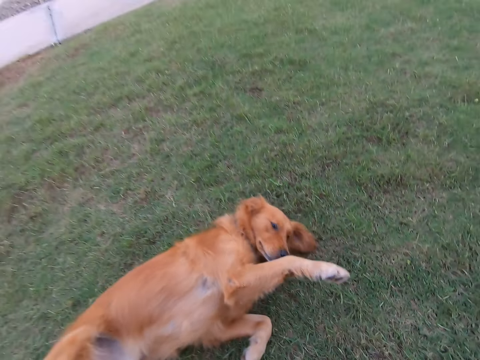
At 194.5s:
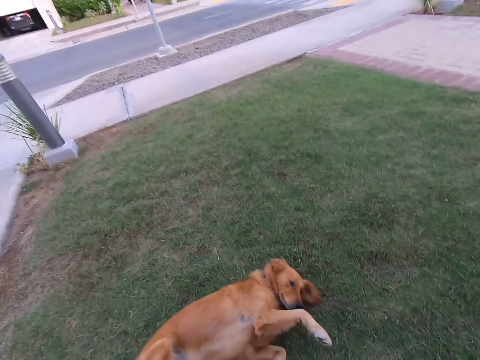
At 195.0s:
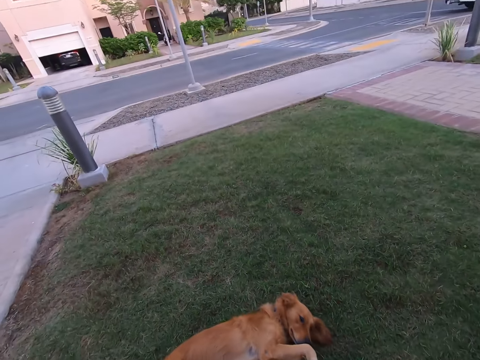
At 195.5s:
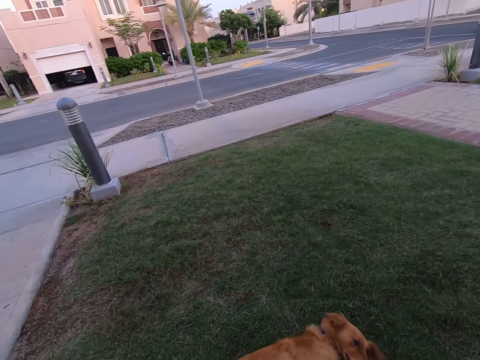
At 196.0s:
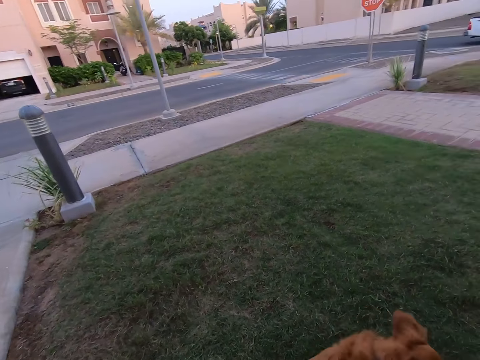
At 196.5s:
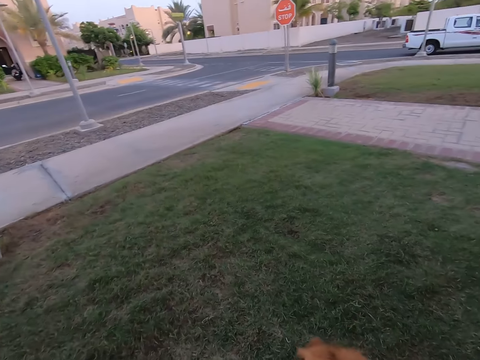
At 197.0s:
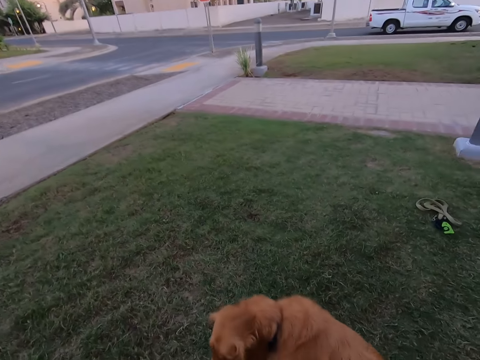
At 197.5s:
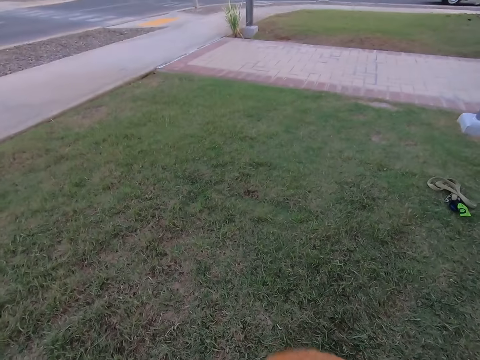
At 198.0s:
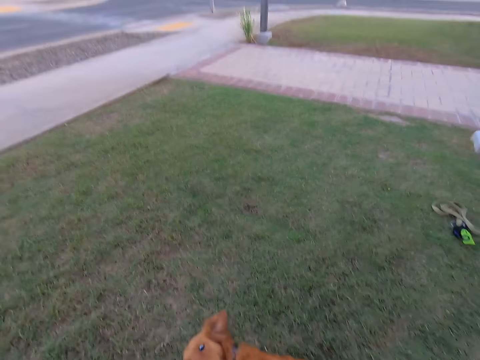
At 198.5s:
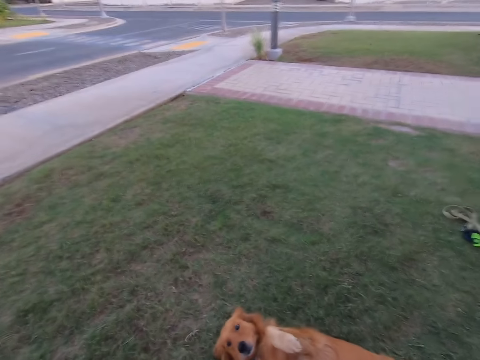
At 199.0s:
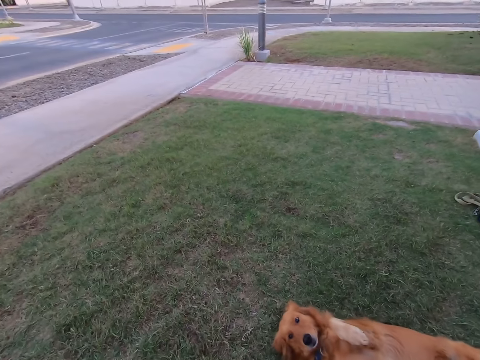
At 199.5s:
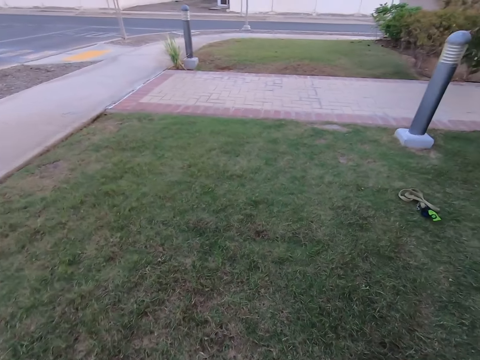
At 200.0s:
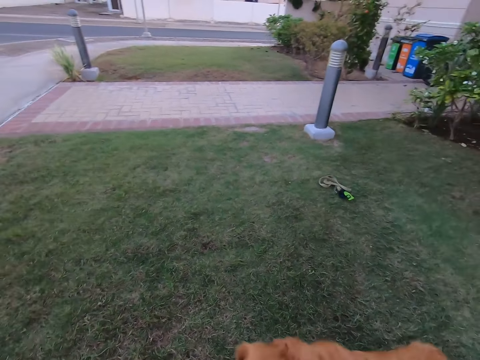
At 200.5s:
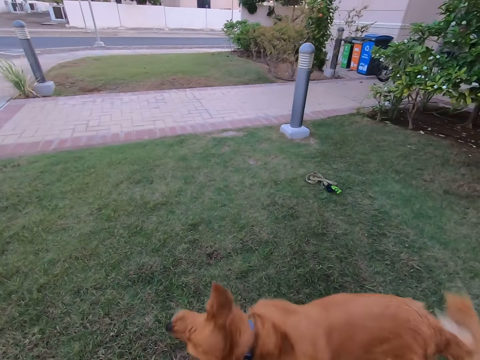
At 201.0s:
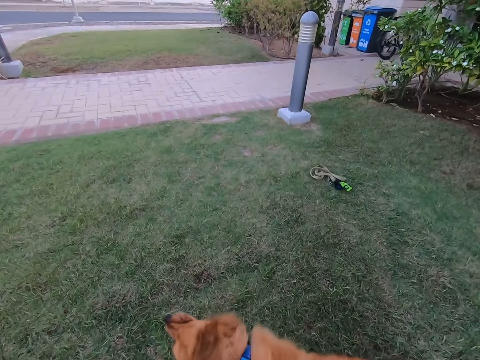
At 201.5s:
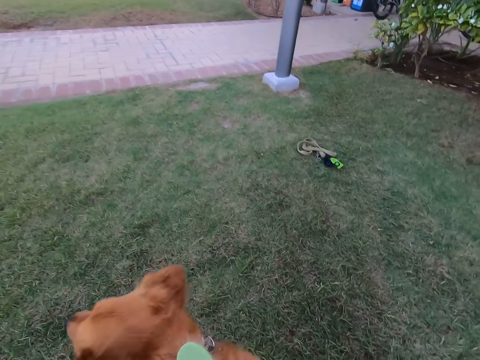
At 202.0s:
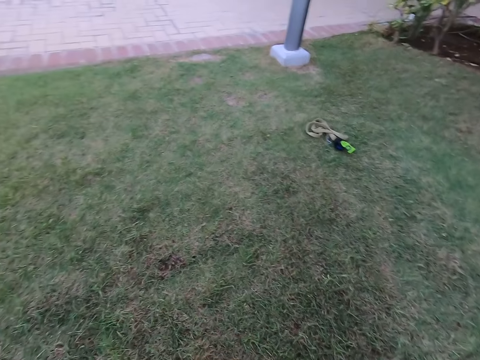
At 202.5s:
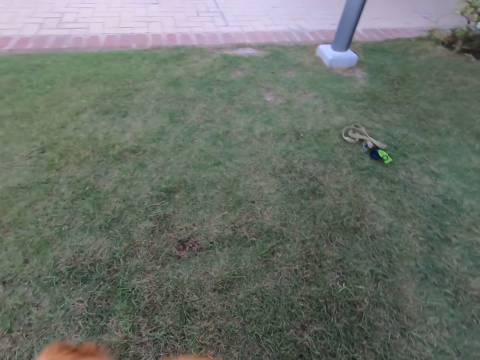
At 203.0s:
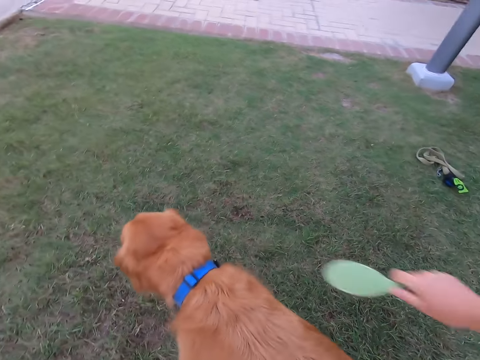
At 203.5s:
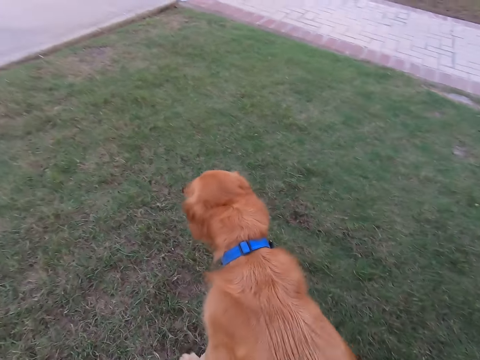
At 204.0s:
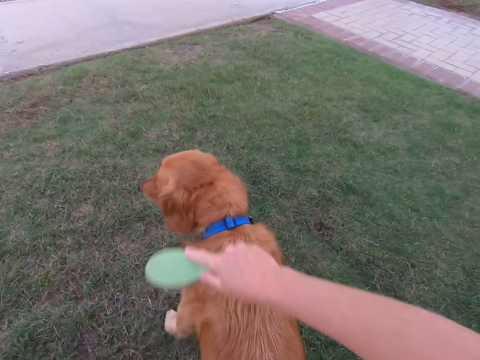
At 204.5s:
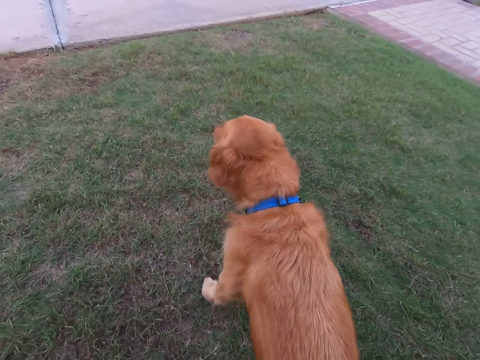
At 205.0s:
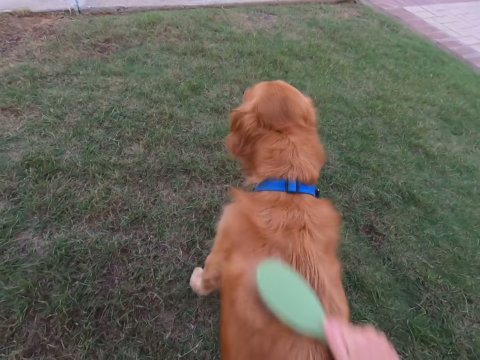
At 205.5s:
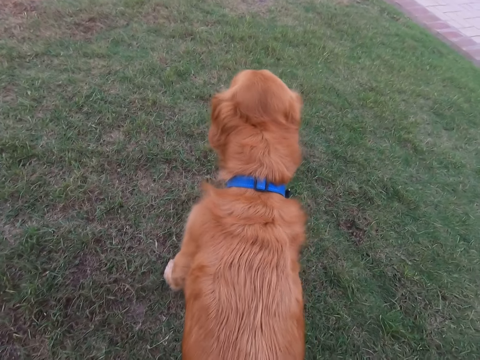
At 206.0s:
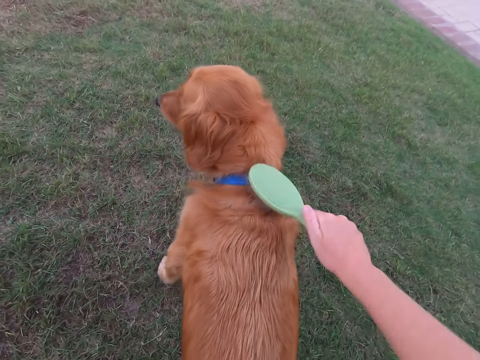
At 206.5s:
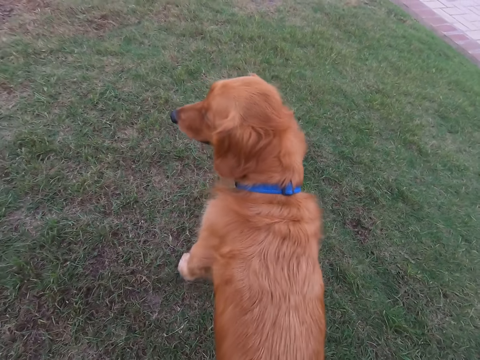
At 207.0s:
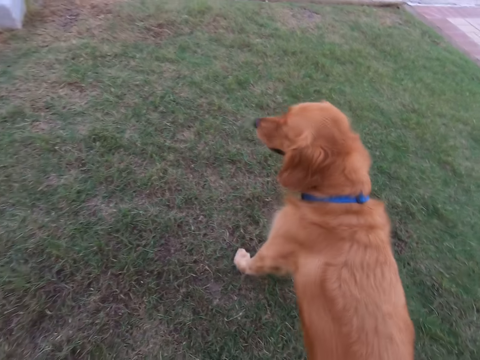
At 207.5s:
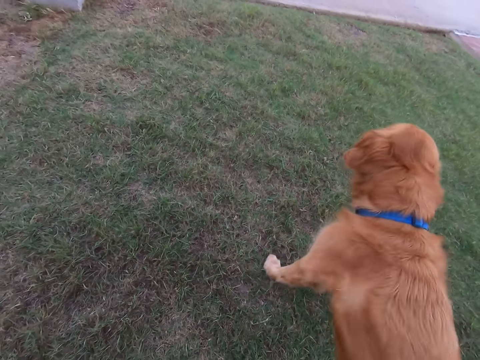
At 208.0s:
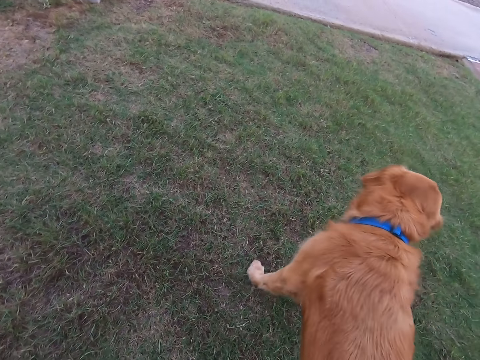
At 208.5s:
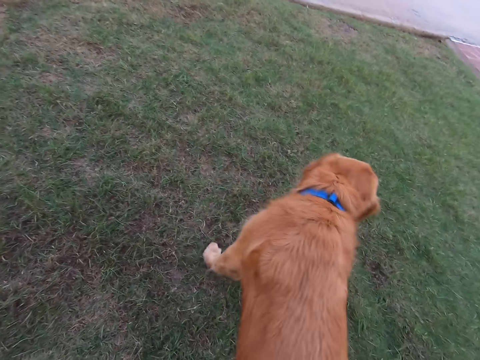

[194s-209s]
The camera wearer looks around the road. They look around the road again. They brush the dog.

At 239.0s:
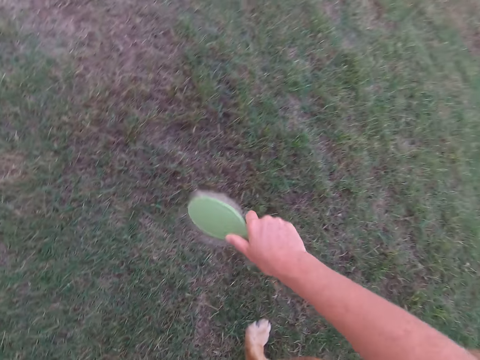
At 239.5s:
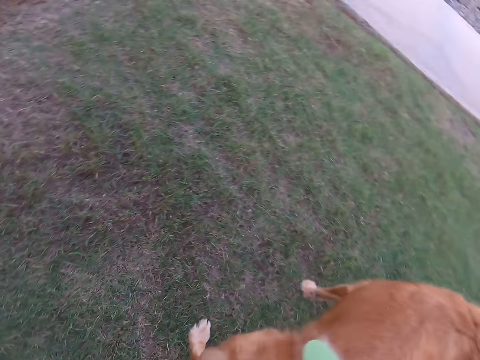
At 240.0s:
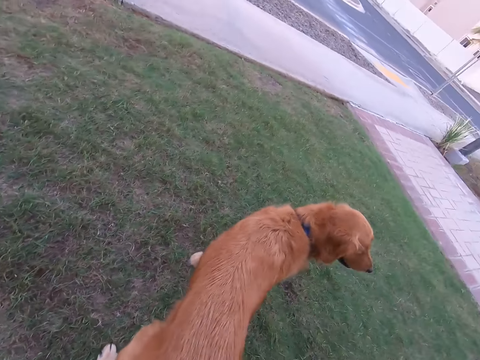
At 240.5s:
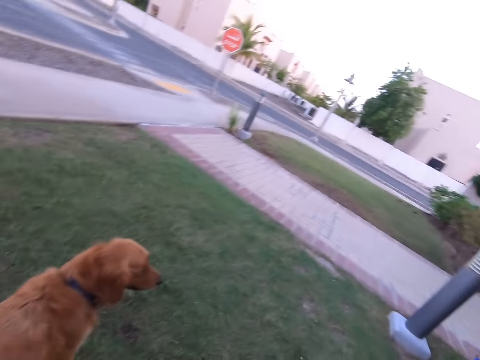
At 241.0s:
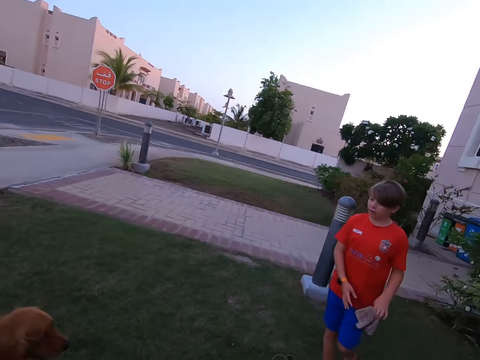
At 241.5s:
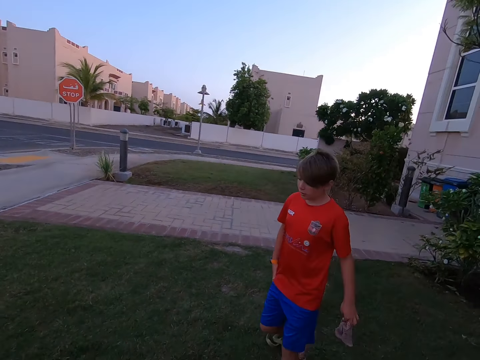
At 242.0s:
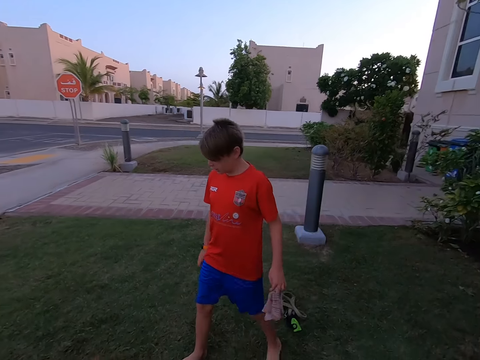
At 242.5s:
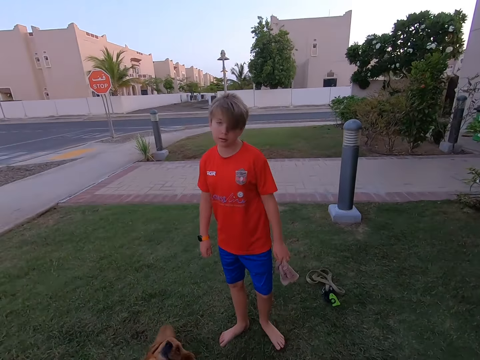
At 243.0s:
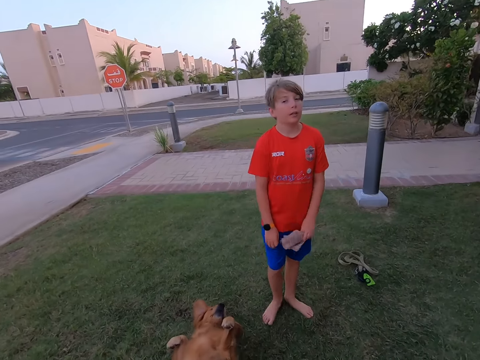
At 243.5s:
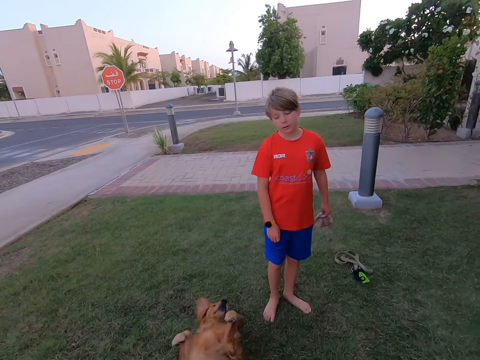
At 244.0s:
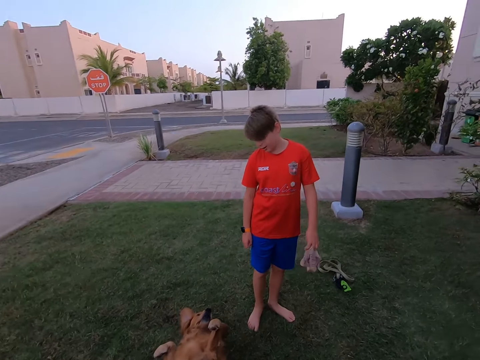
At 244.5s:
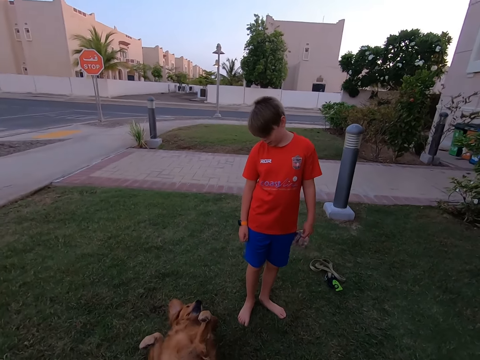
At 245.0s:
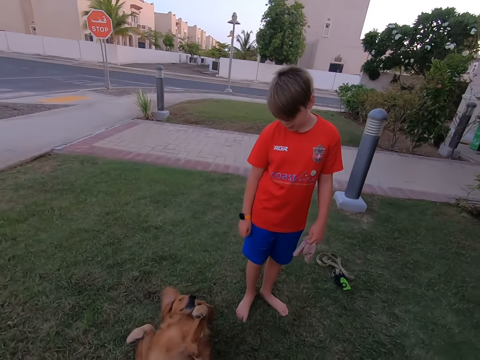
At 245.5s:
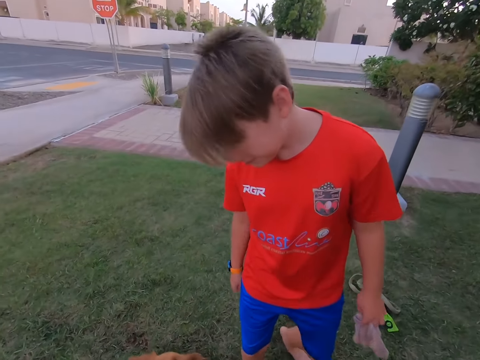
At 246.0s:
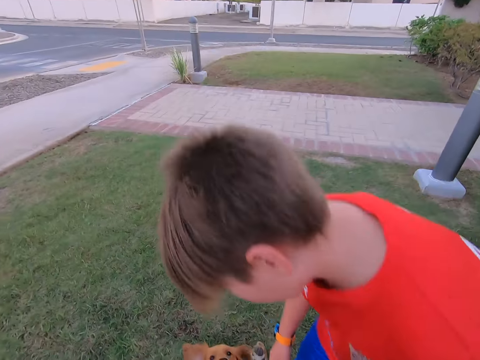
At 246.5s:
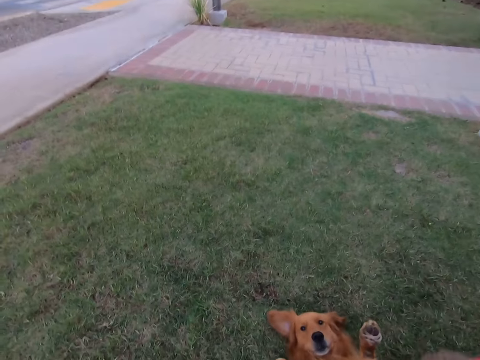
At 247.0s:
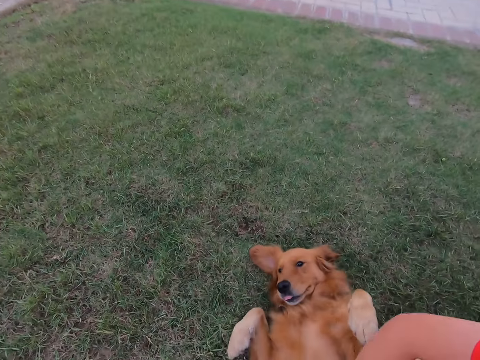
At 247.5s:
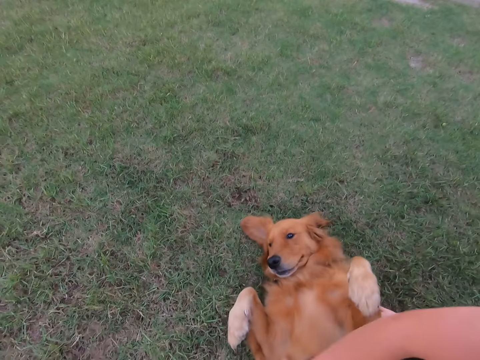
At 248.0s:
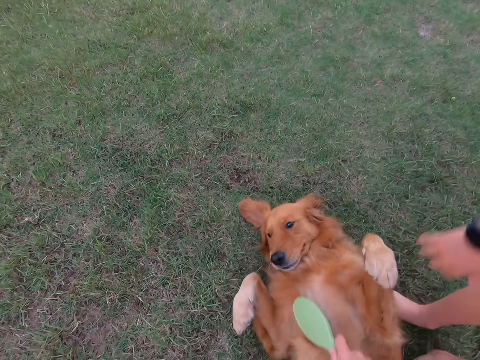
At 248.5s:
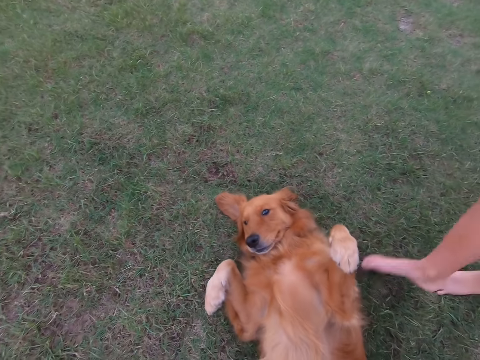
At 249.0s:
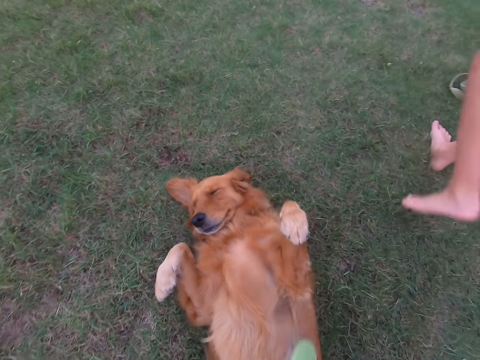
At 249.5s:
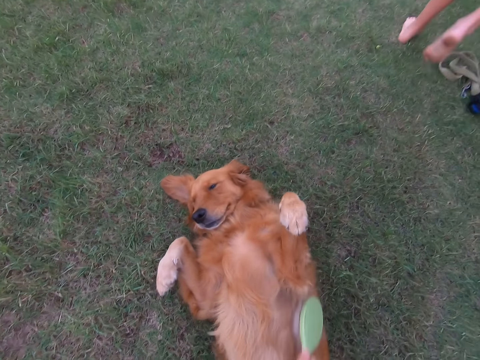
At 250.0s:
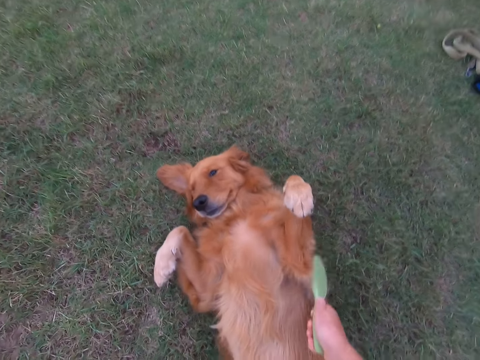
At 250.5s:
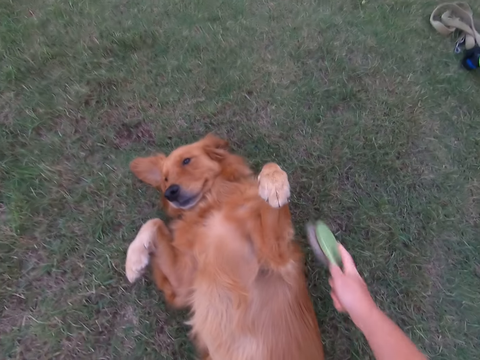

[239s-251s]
The camera wearer looks around the road. They look at a man. The man walks around. The man touches the dog. The man walks away.
